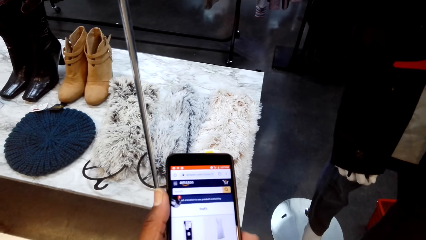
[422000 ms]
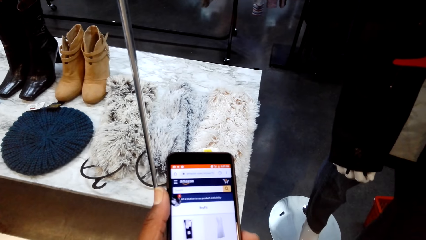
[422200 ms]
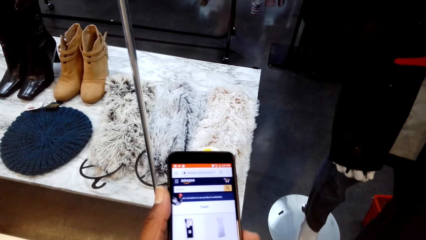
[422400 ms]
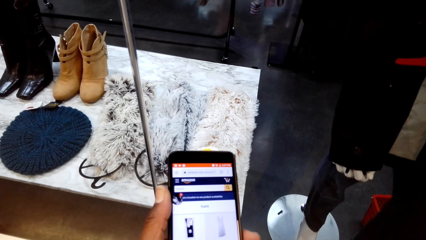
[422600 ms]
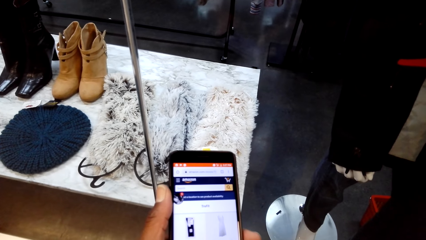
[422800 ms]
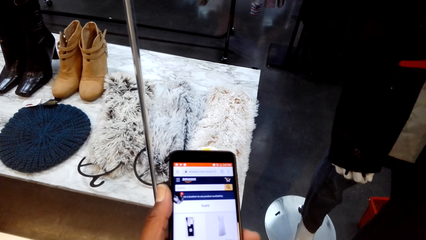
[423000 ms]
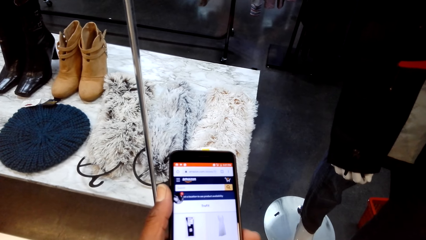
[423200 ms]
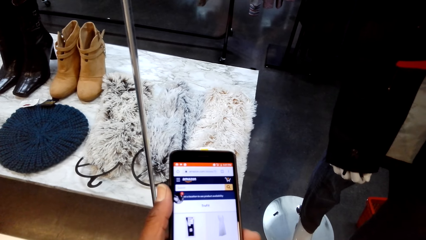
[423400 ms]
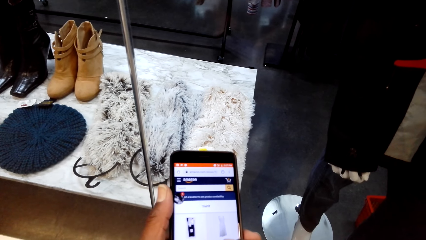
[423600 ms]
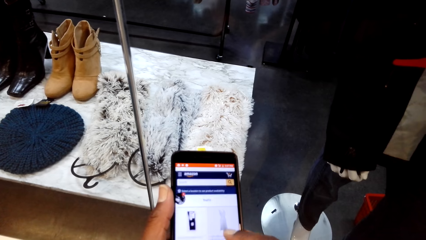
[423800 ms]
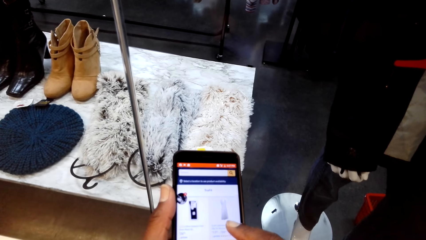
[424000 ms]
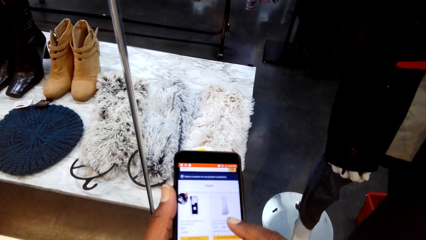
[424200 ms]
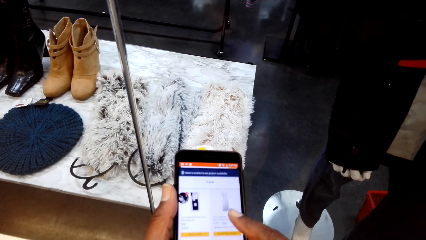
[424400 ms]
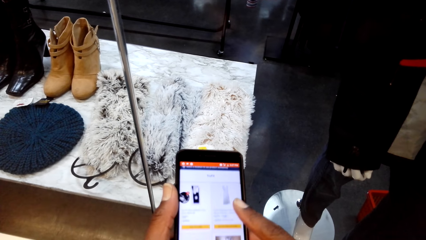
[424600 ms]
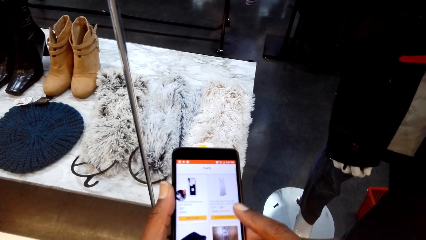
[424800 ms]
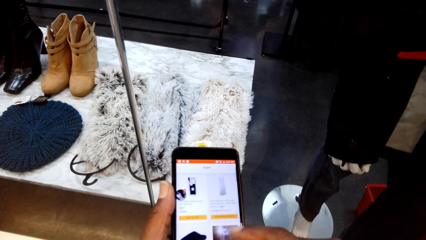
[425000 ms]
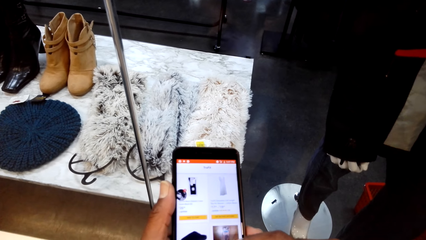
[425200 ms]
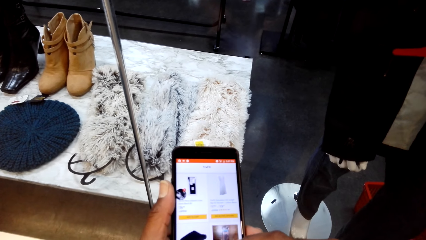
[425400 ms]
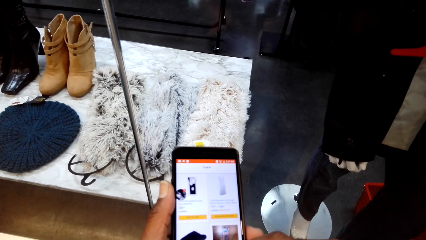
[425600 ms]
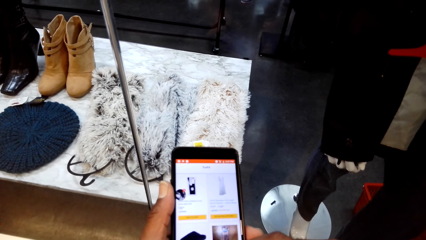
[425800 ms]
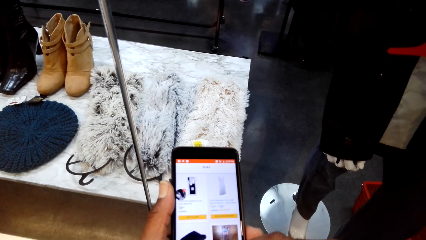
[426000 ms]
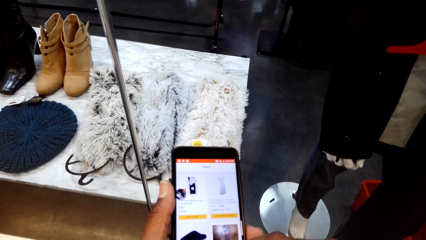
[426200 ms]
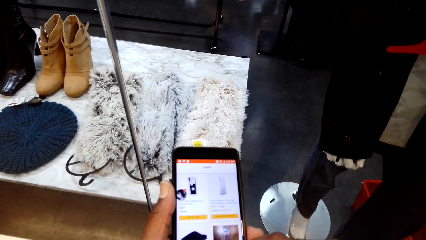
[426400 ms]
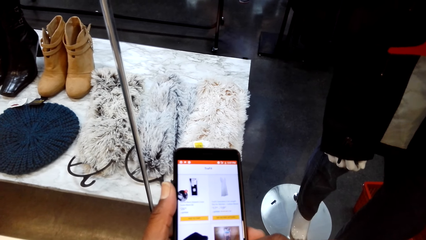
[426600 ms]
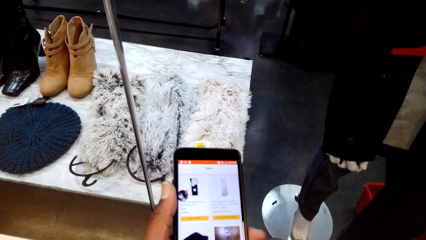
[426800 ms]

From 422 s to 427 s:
The camera wearer uses the phone.

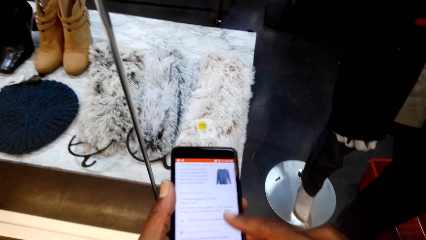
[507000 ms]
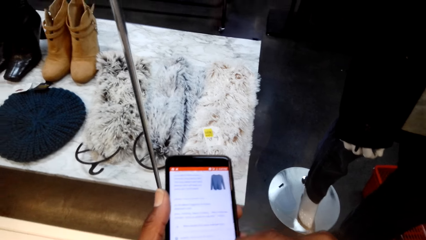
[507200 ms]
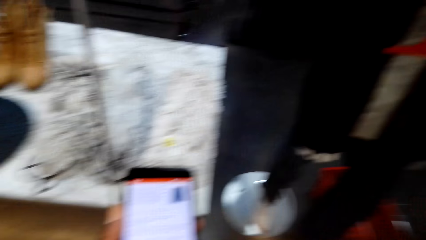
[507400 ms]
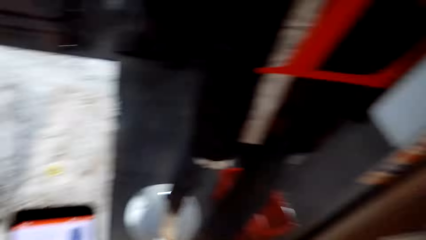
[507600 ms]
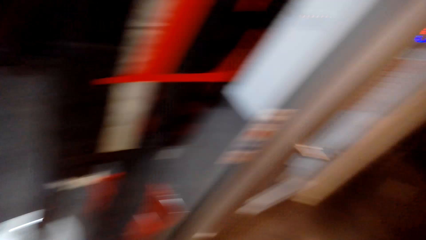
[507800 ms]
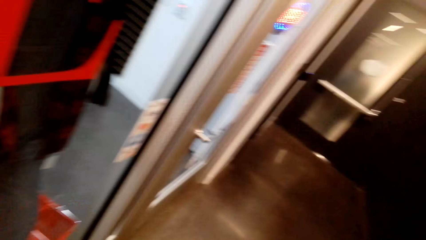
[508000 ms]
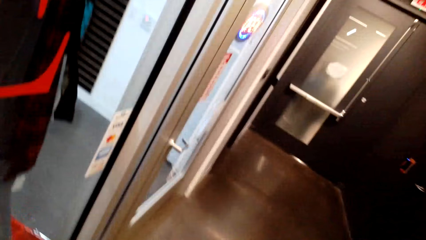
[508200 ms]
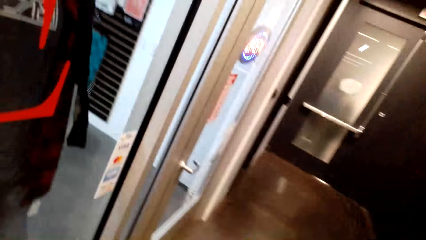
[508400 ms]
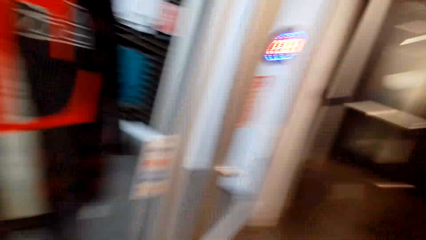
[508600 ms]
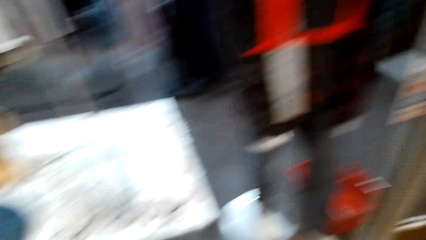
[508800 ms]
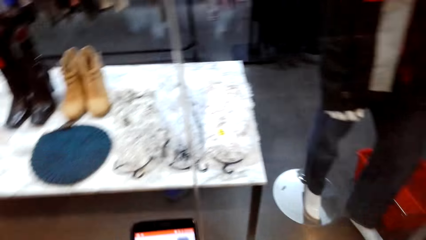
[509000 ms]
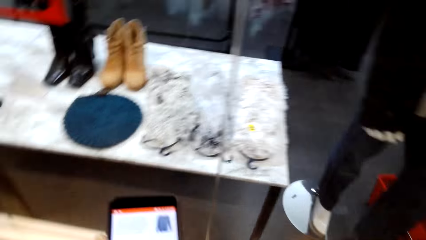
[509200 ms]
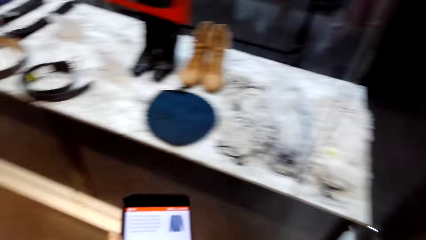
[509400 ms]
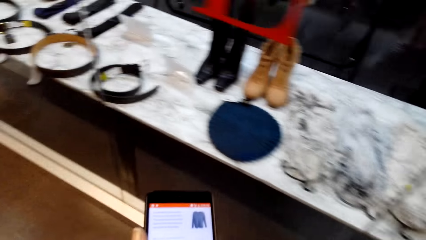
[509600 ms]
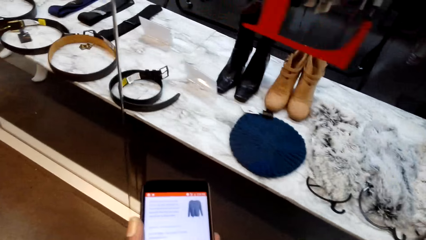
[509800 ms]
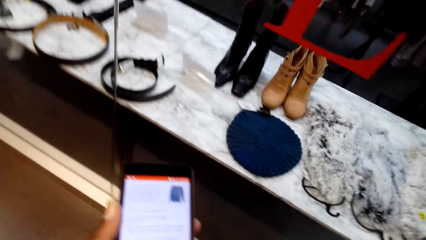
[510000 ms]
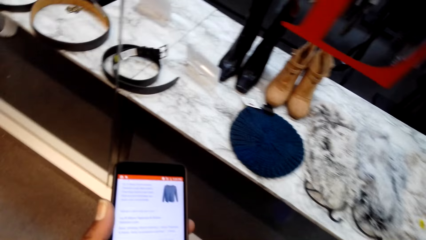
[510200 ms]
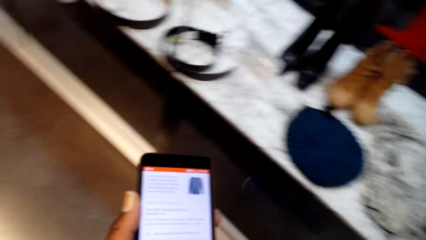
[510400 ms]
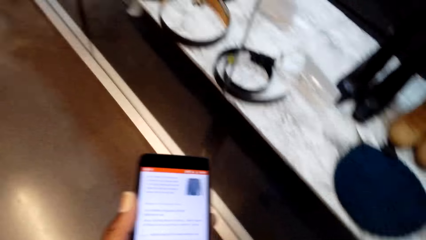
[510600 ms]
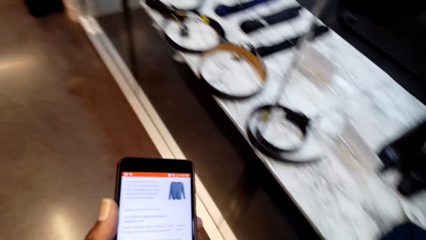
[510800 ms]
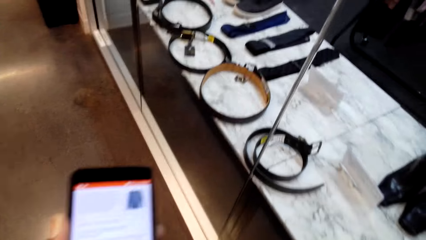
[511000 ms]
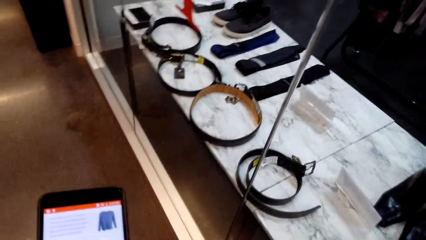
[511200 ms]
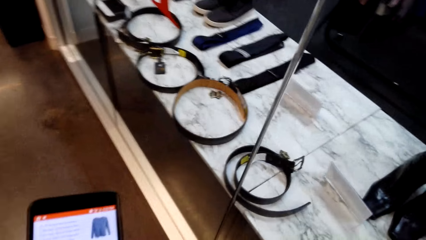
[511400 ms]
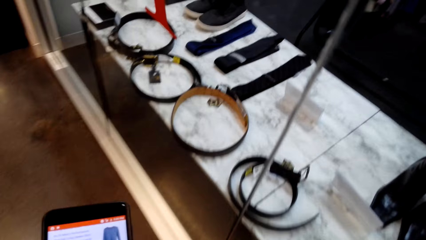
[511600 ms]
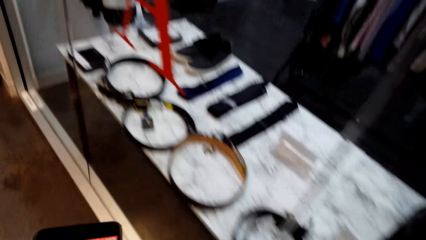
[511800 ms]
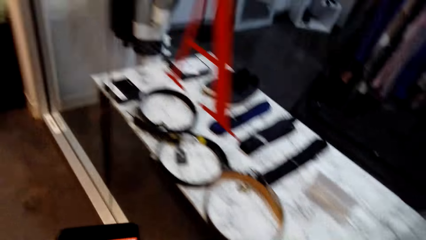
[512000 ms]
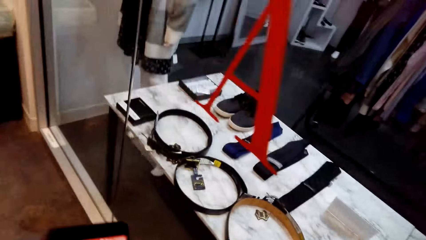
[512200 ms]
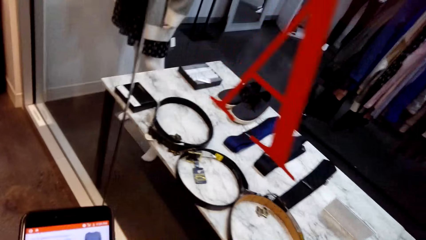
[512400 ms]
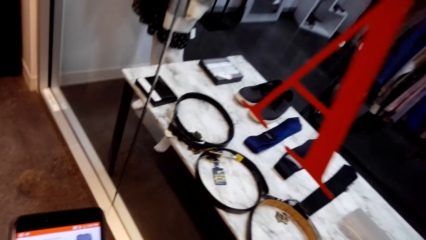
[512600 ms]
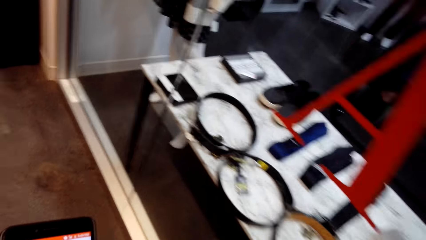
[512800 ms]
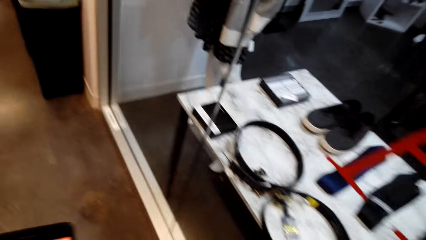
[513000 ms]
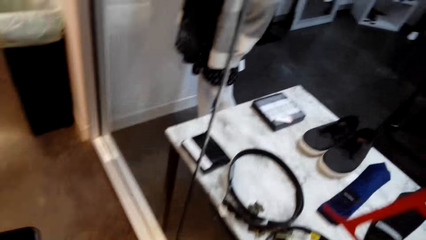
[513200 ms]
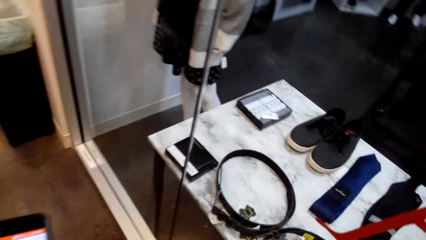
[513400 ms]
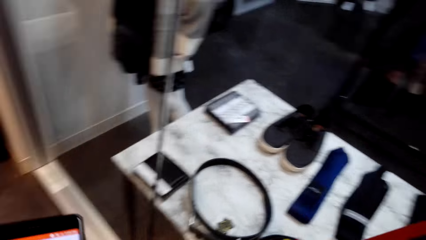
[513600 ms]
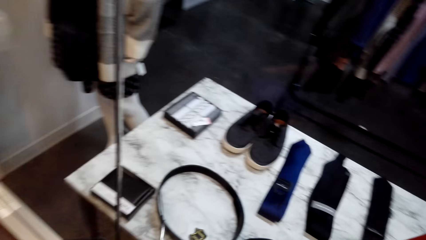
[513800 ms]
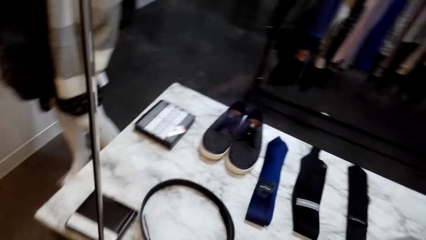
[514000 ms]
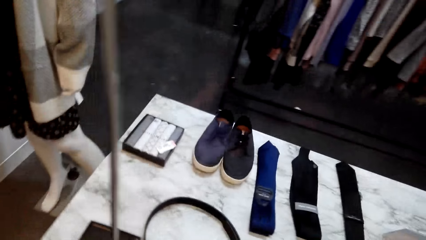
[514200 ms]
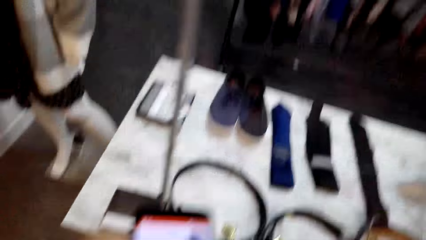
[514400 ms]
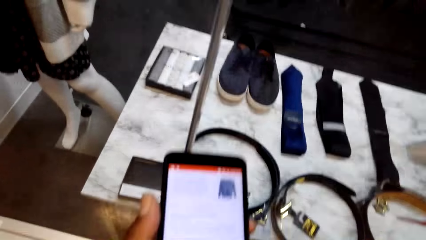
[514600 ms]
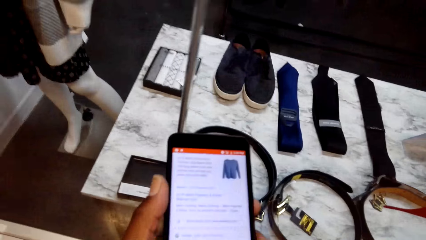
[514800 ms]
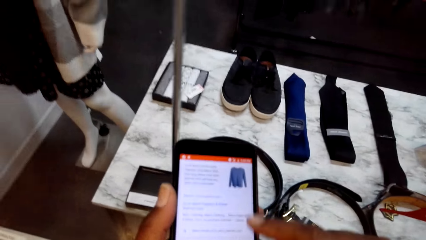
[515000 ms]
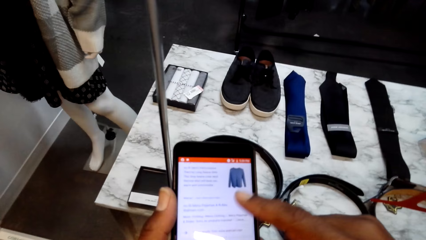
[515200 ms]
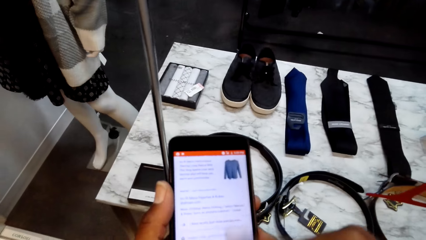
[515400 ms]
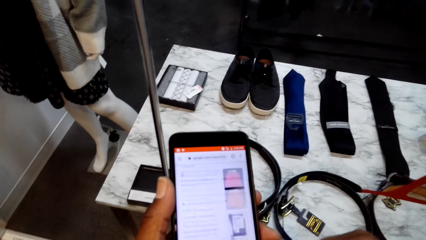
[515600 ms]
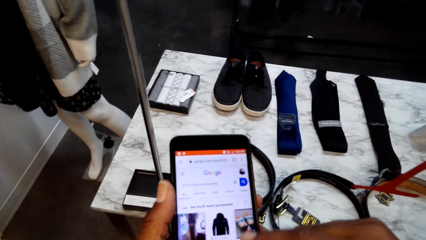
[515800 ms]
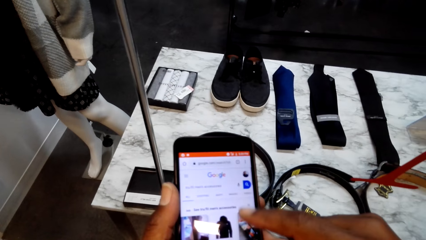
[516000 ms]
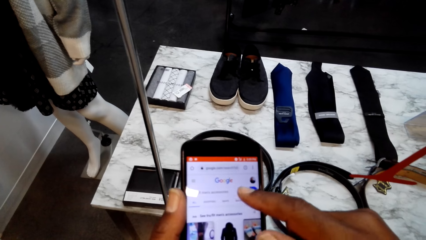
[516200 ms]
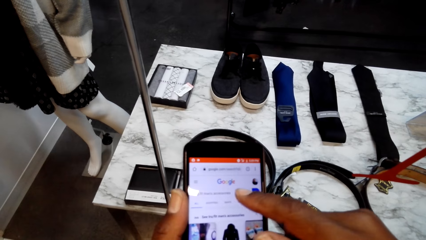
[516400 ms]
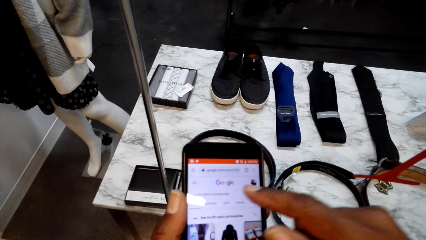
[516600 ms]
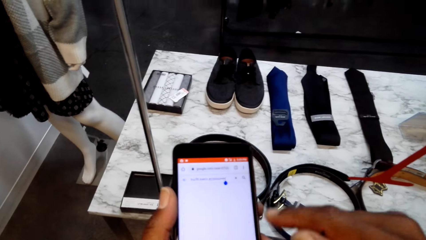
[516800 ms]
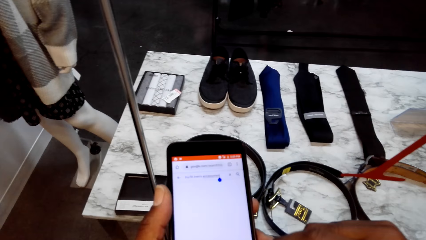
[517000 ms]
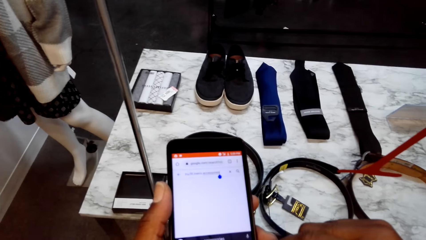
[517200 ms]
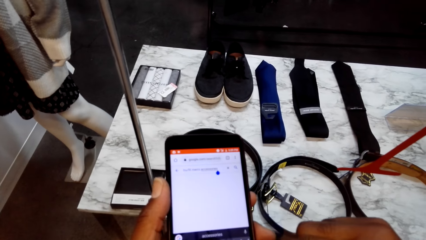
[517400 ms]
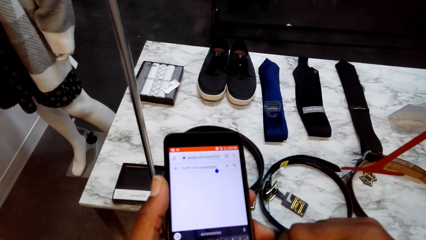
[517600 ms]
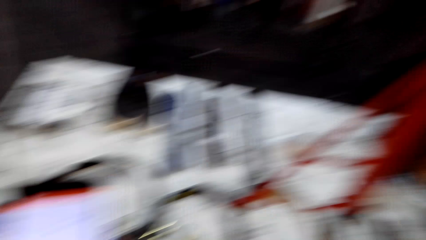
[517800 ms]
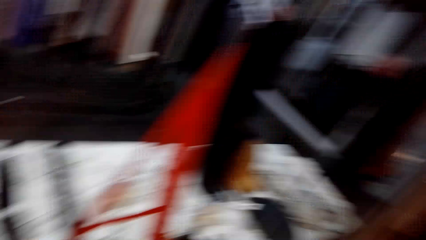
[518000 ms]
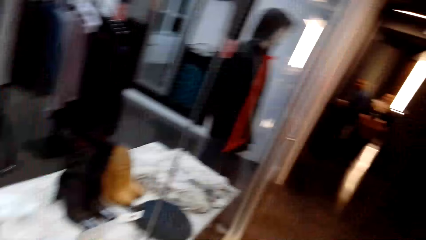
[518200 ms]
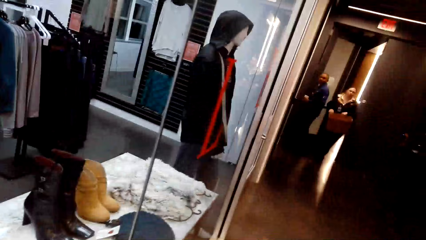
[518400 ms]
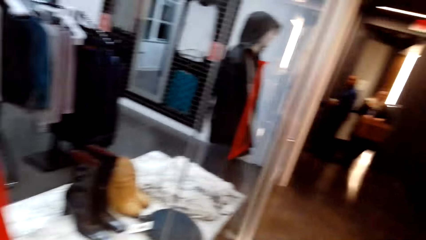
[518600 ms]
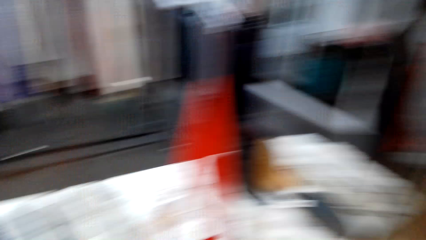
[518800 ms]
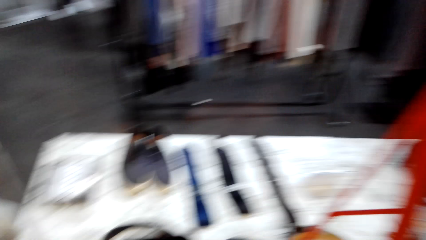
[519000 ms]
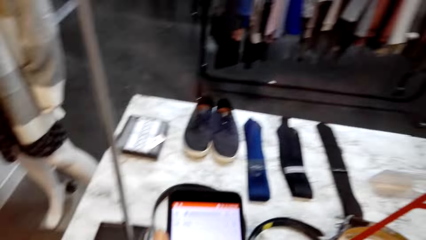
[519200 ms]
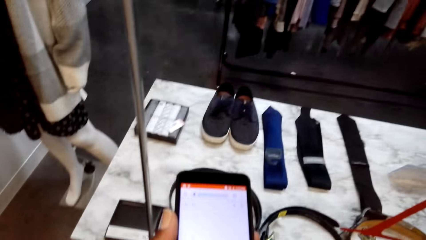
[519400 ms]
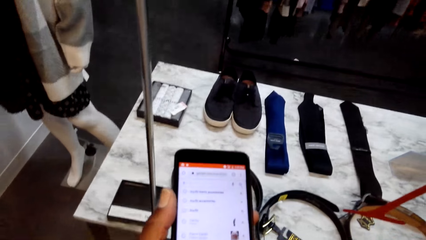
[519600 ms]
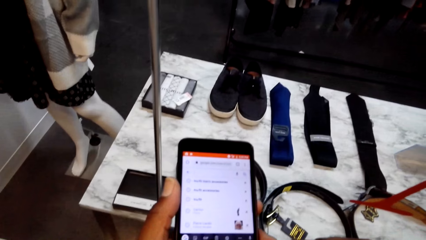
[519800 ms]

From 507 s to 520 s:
The camera wearer looks around the store. They walk around the store. They use the phone. They use the phone again. They look around the store.
